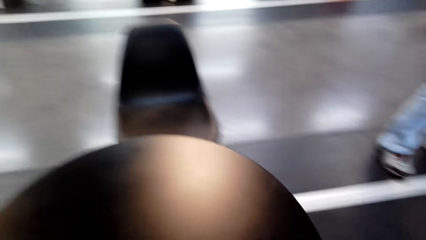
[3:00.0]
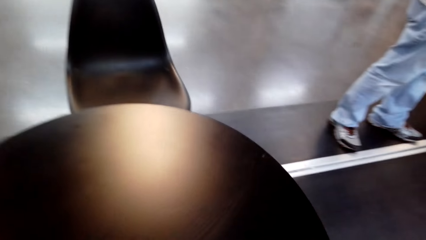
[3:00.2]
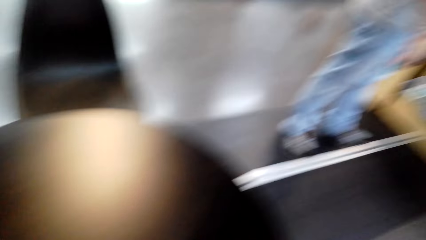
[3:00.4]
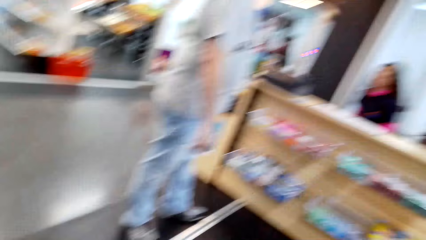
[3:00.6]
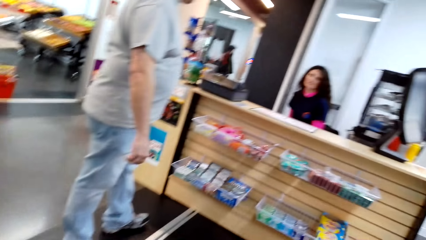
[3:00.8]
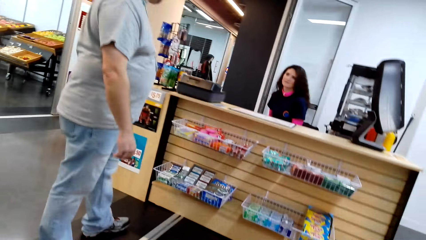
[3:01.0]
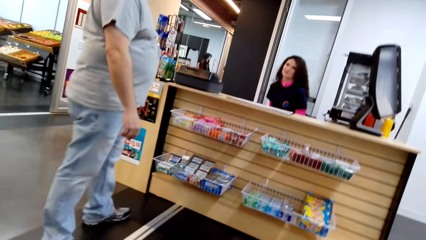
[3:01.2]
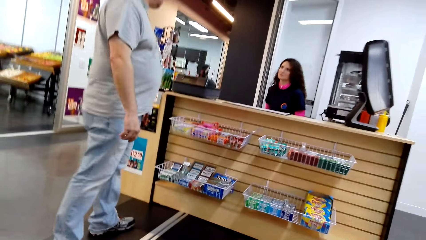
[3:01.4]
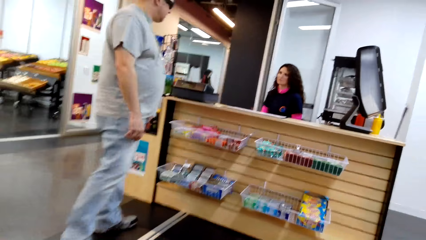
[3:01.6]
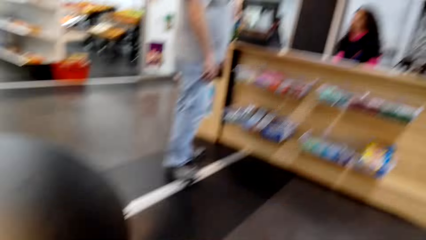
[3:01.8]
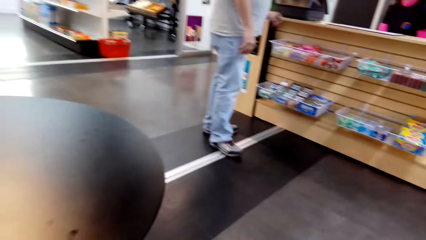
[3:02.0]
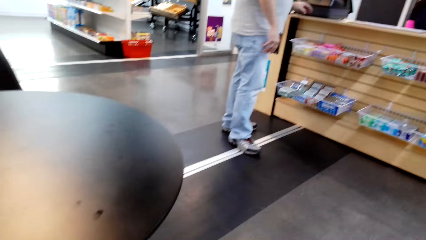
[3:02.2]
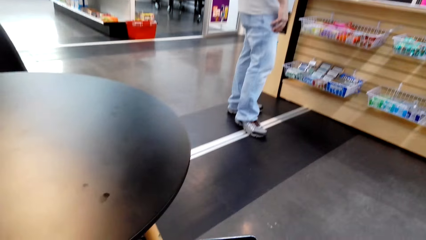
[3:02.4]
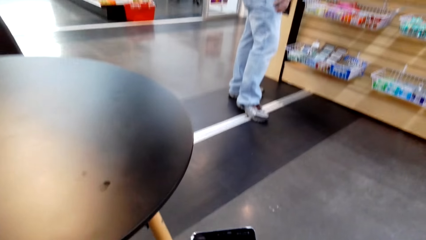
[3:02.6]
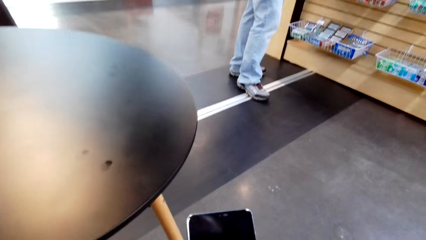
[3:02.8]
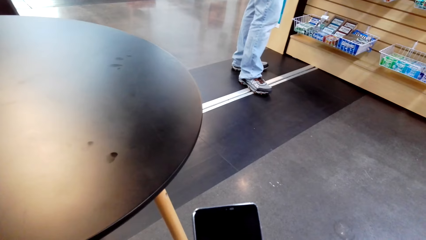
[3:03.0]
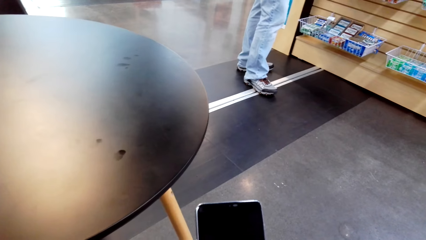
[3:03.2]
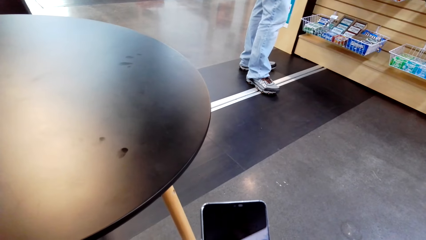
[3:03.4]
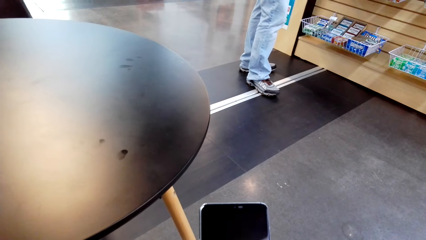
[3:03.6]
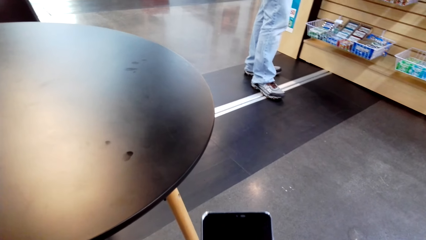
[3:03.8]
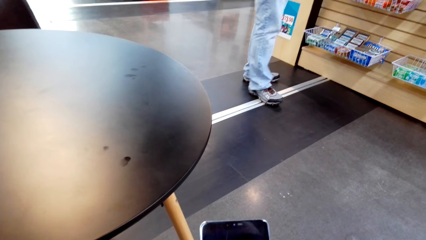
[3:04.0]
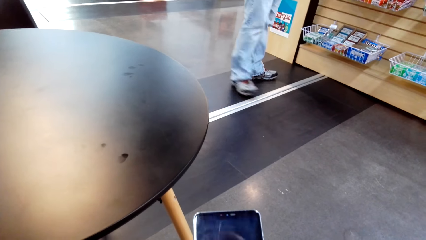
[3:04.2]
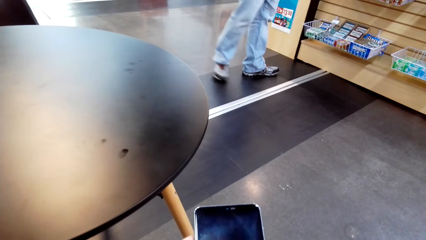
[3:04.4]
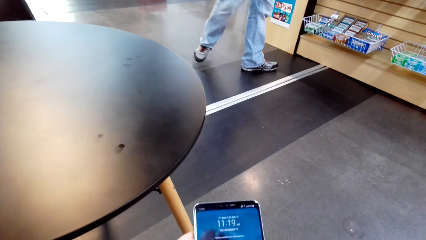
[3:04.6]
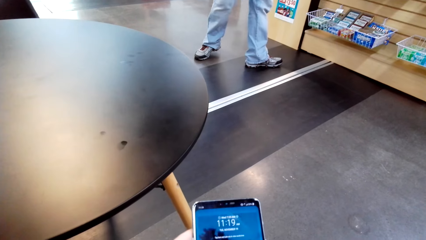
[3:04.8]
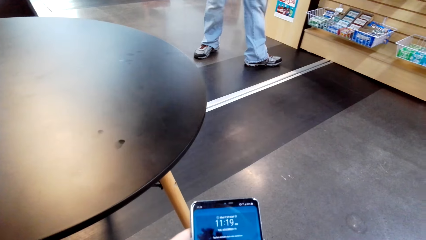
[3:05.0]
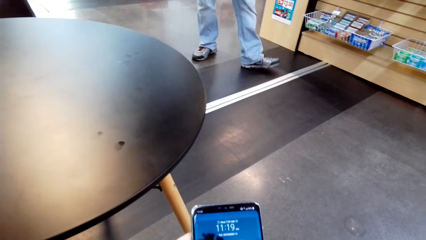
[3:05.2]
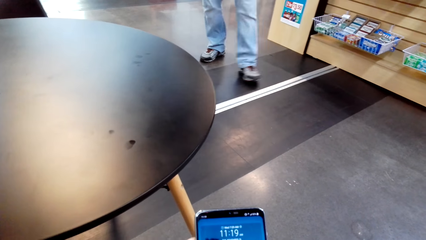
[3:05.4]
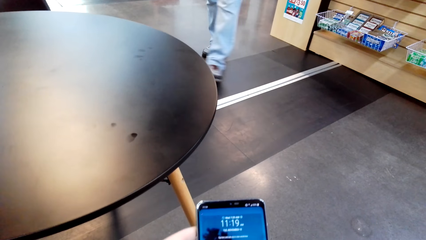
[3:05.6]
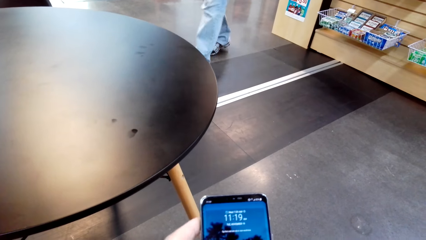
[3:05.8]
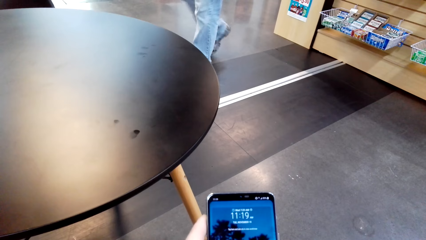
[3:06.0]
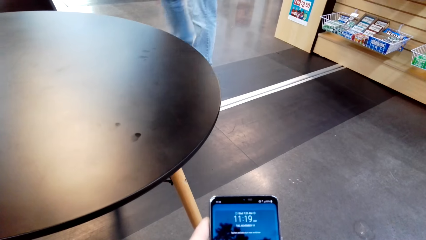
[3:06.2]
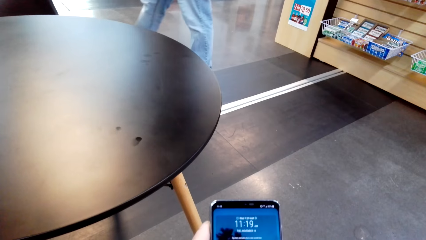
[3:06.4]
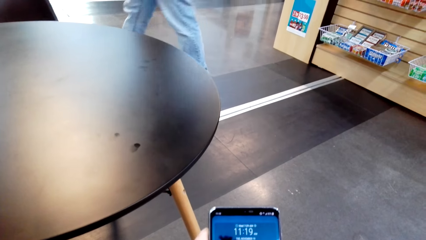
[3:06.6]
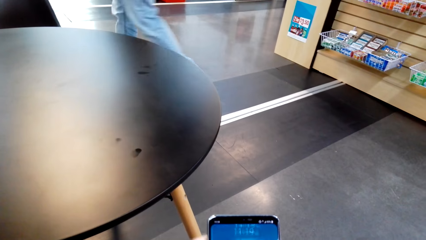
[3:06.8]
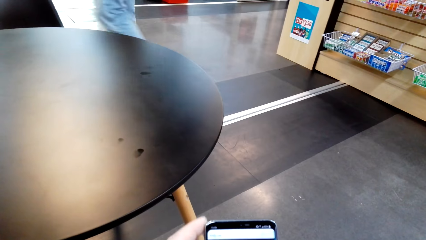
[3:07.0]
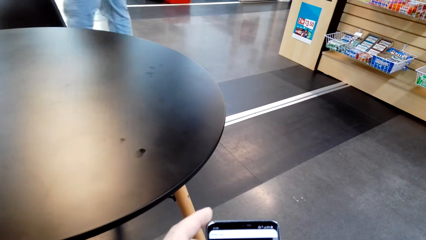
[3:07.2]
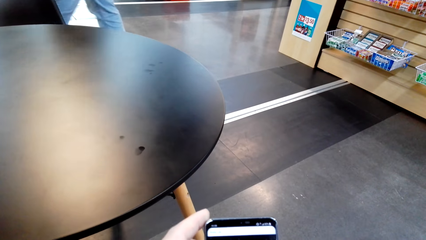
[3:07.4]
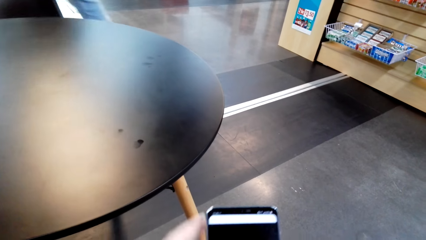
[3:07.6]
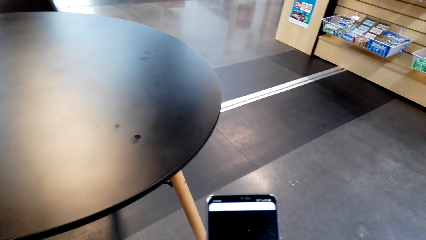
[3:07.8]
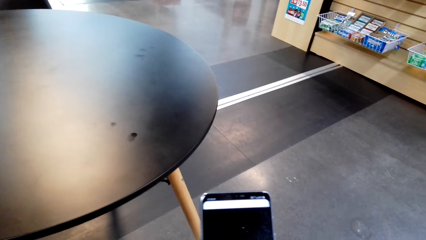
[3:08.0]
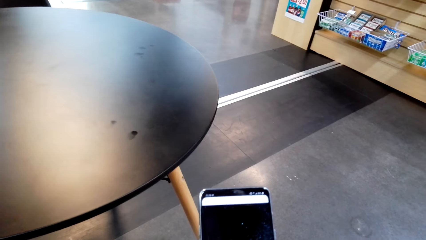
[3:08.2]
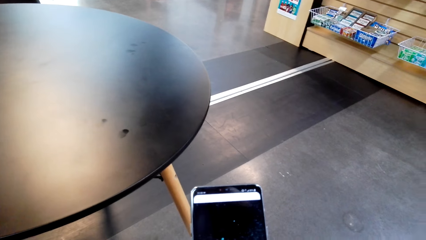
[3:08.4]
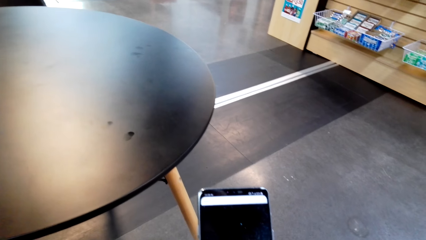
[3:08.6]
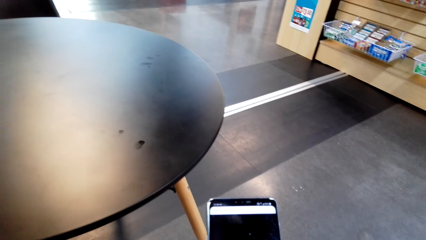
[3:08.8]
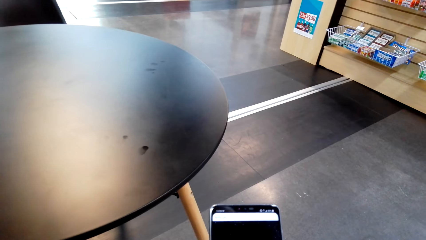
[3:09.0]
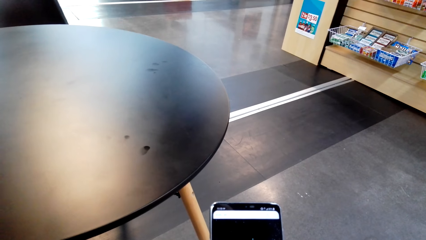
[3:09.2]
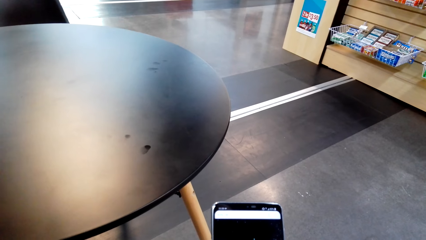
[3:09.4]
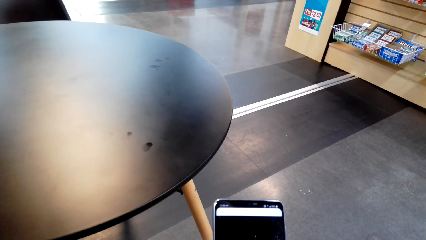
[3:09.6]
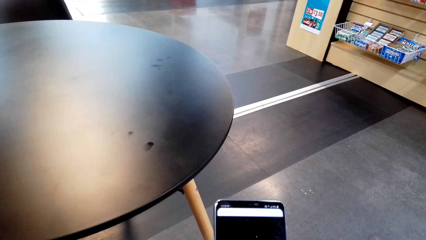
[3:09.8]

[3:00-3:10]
The camera wearer walks towards the table. They sit. They scroll the mobile phone with both hands.

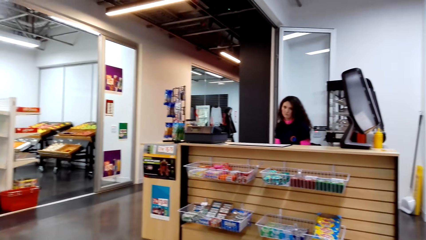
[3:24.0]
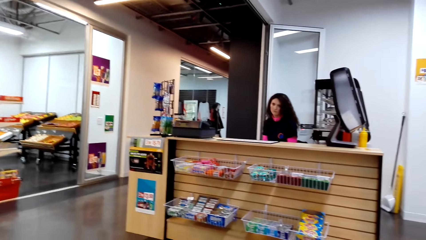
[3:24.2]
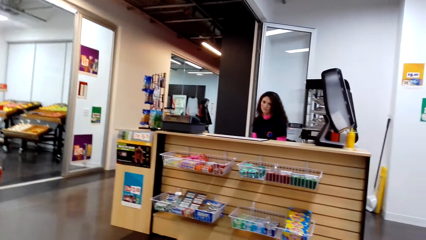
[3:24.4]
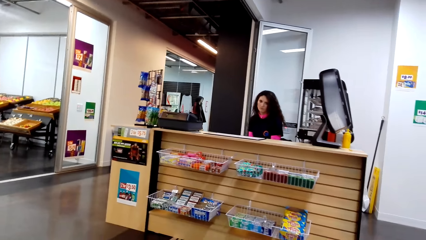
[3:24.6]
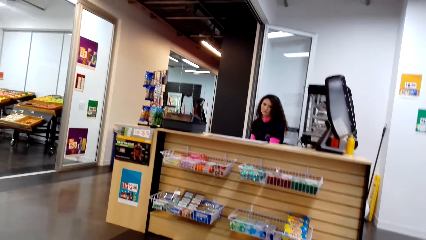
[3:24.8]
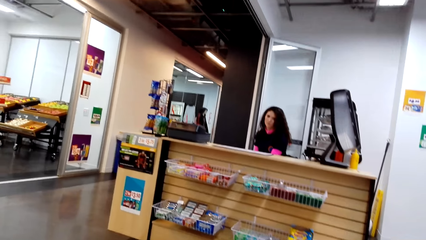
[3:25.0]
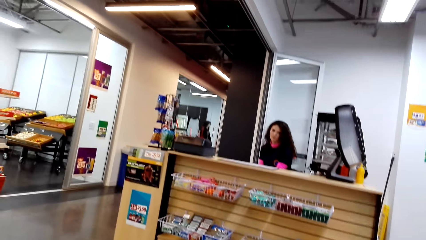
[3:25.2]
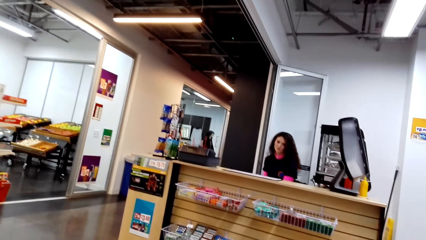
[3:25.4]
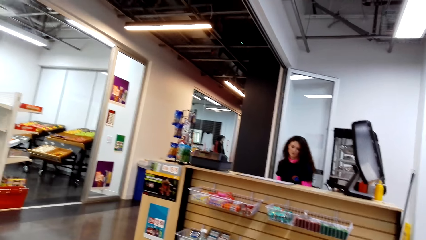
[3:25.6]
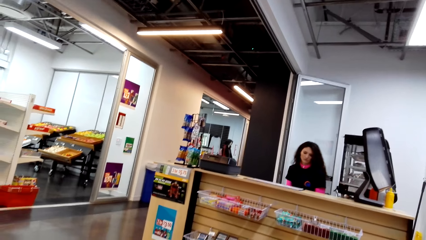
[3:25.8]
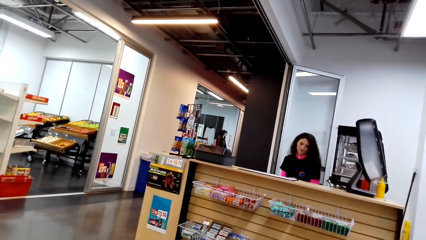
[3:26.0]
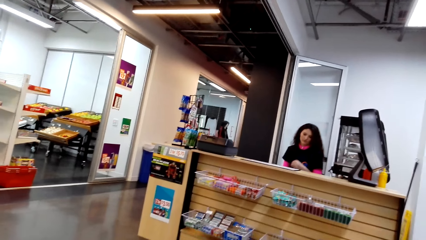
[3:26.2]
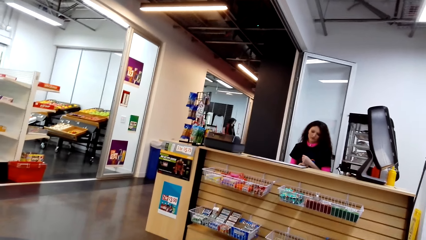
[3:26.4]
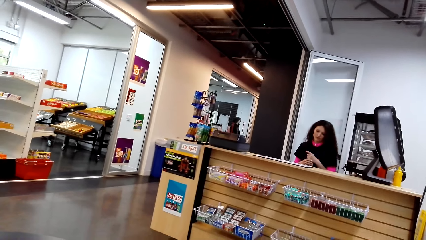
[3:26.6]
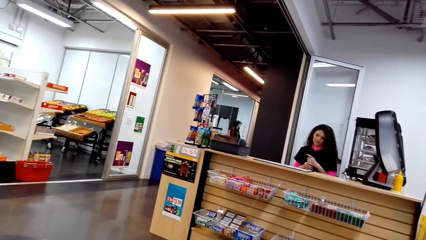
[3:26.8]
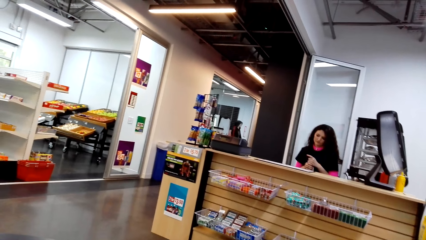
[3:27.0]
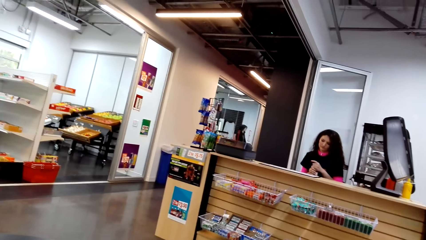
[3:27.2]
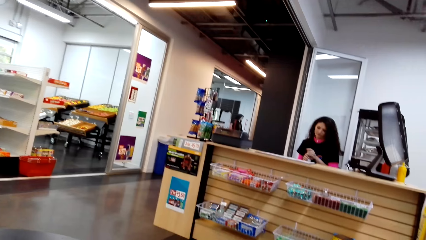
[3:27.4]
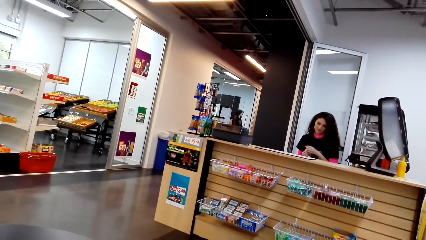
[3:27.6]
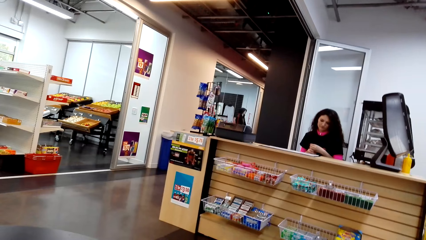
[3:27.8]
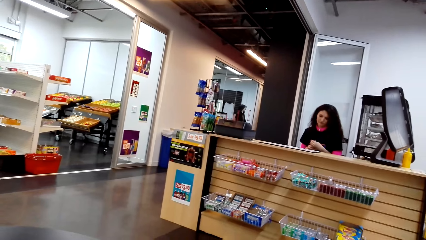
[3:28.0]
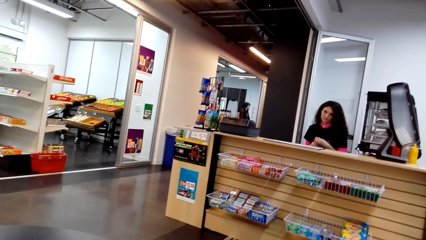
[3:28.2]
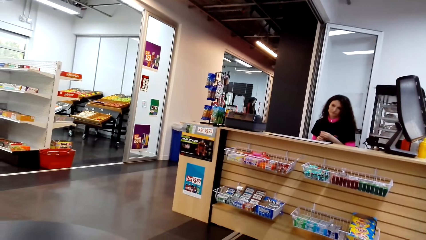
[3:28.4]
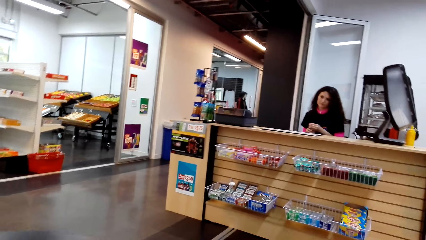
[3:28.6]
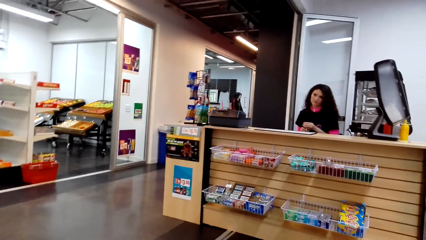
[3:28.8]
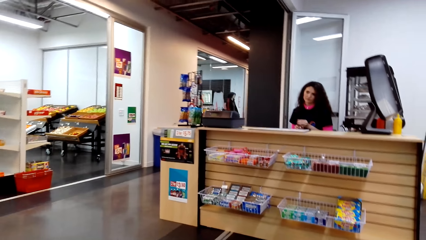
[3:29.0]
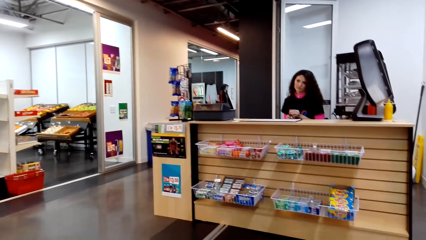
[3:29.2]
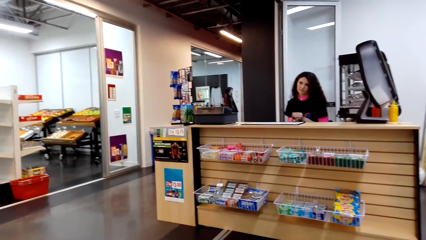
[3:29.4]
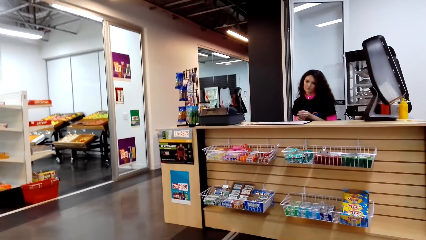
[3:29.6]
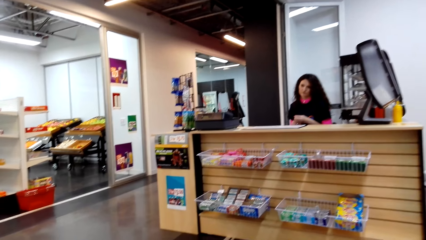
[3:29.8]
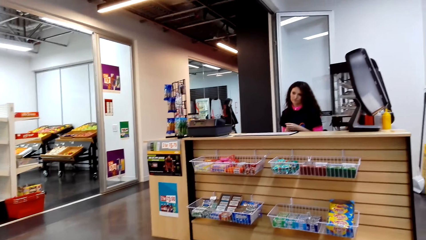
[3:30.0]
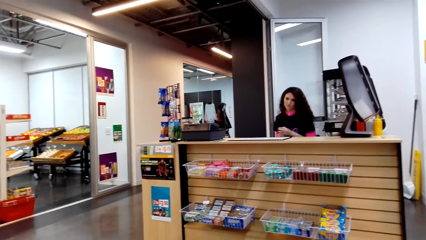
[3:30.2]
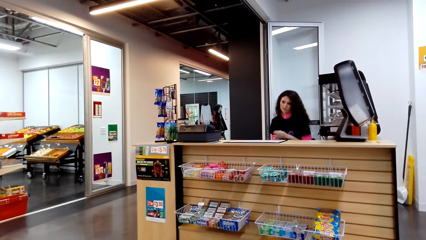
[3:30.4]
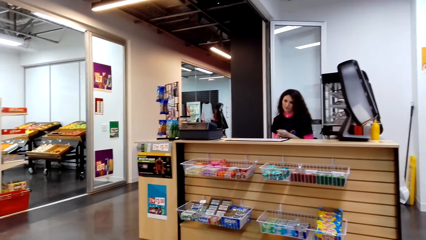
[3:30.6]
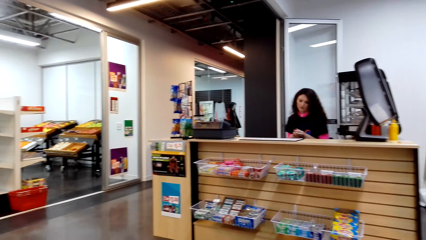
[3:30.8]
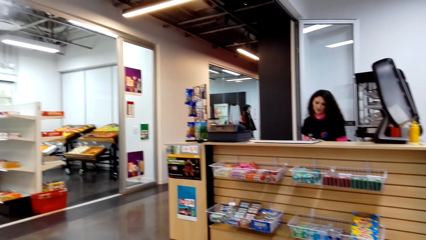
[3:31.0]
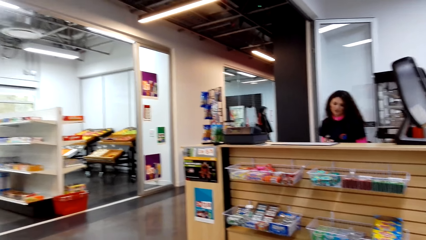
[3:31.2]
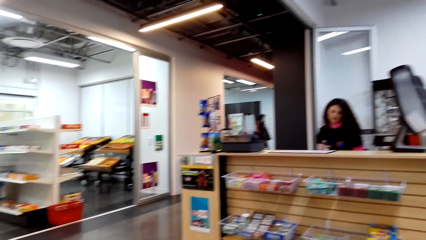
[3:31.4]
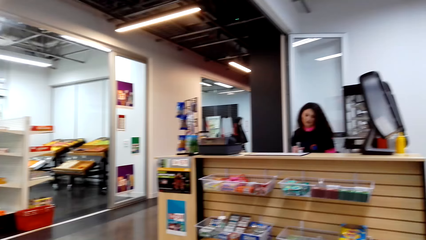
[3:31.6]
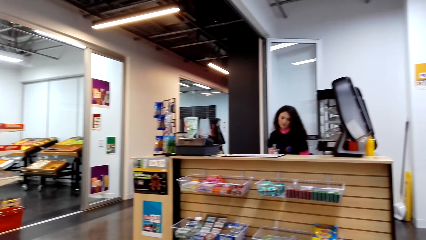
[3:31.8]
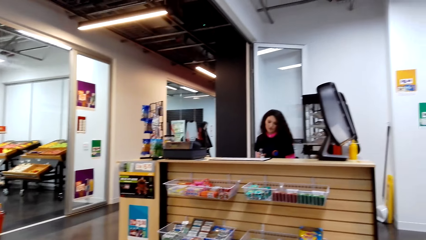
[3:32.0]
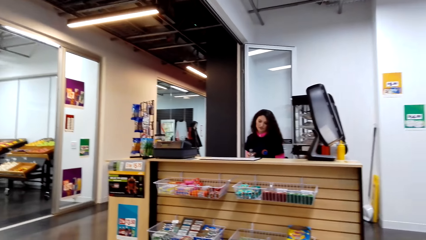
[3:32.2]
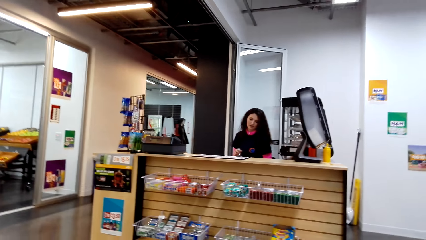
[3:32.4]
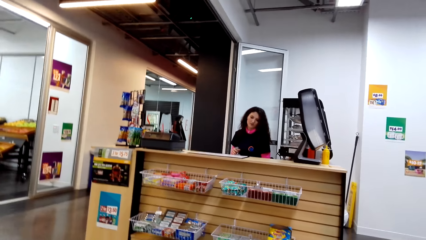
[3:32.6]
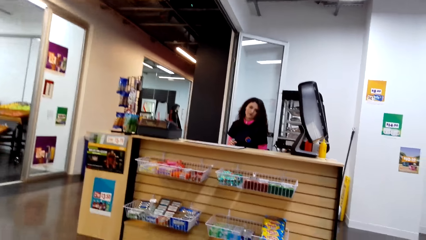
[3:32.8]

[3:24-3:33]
The camera wearer looks to a lady.
